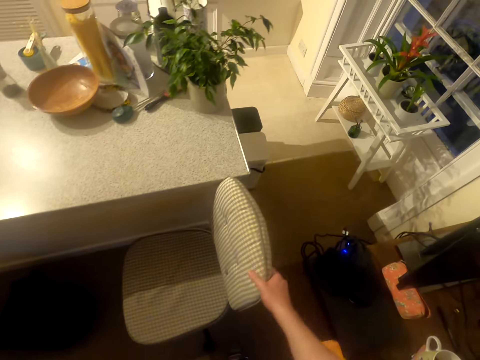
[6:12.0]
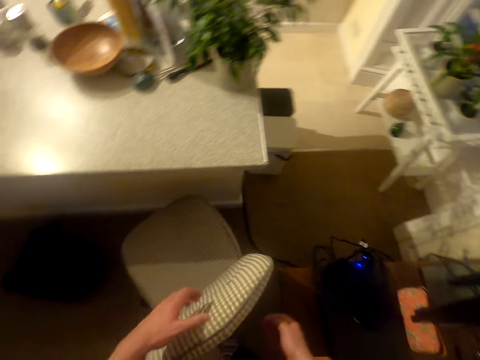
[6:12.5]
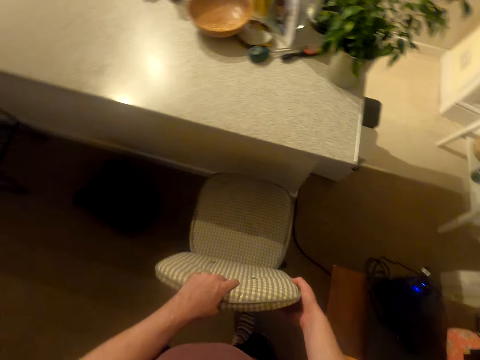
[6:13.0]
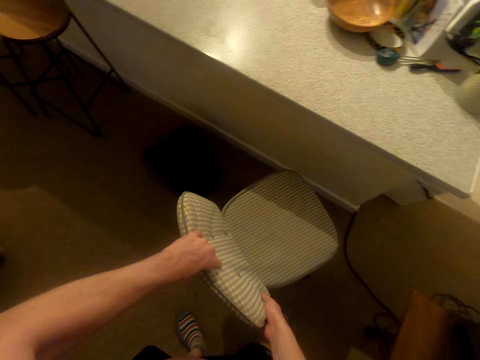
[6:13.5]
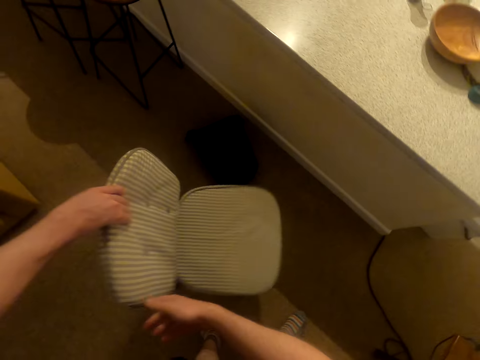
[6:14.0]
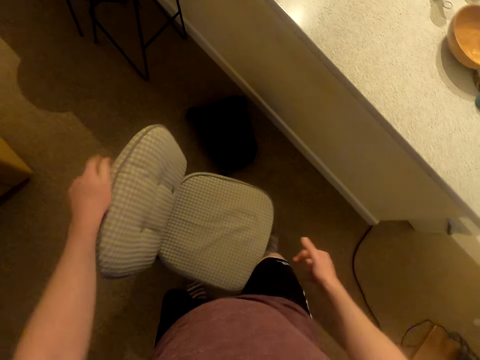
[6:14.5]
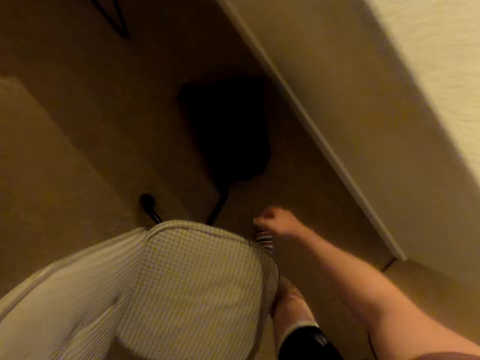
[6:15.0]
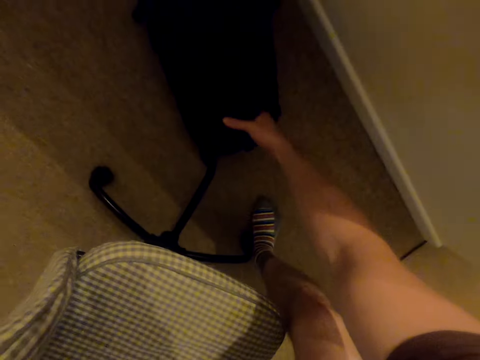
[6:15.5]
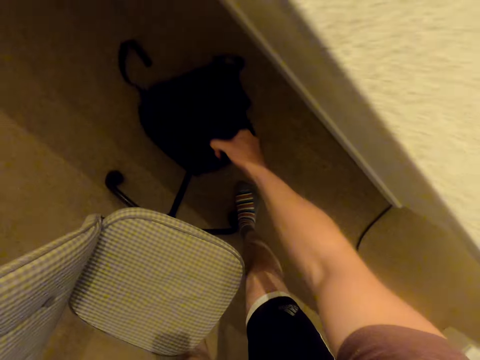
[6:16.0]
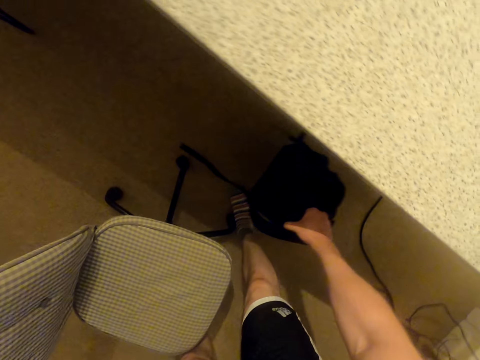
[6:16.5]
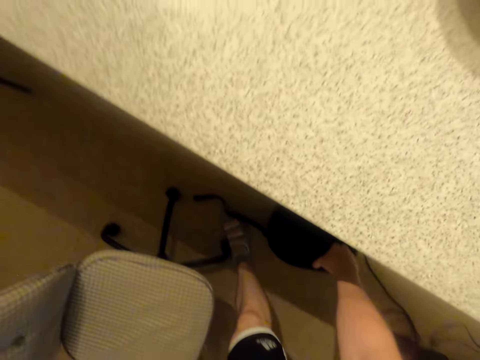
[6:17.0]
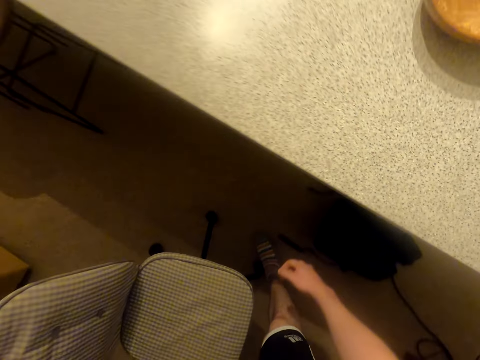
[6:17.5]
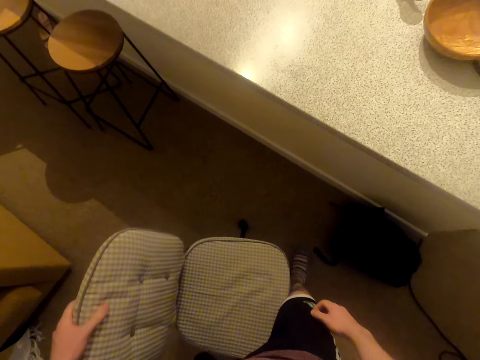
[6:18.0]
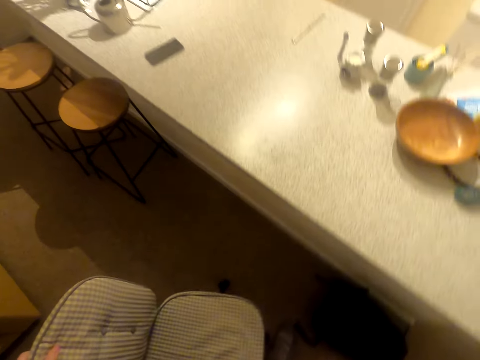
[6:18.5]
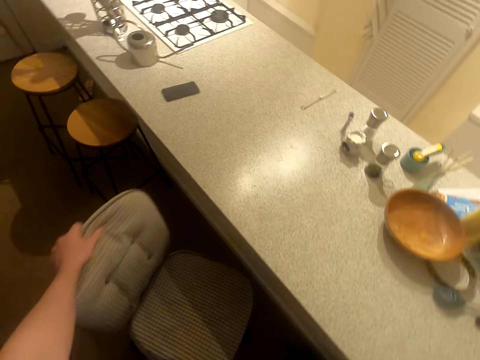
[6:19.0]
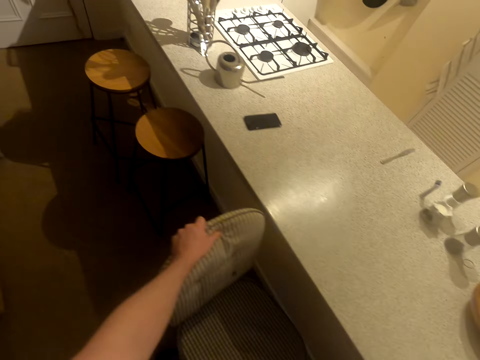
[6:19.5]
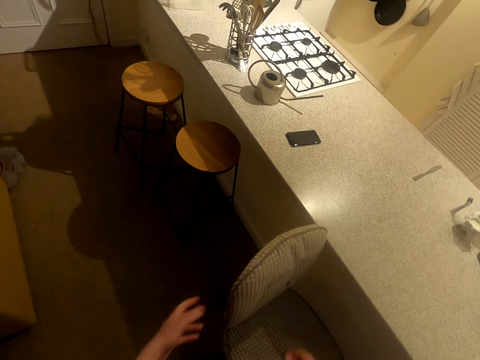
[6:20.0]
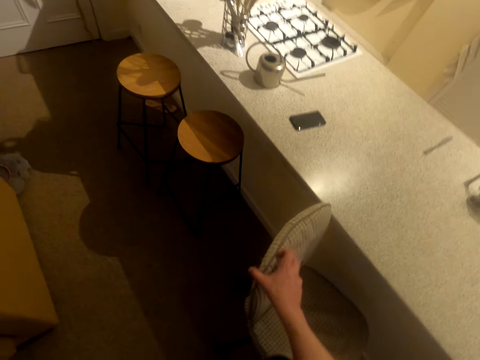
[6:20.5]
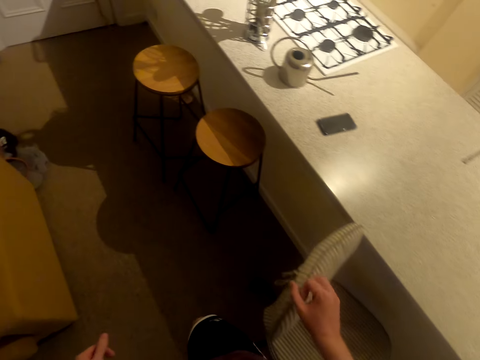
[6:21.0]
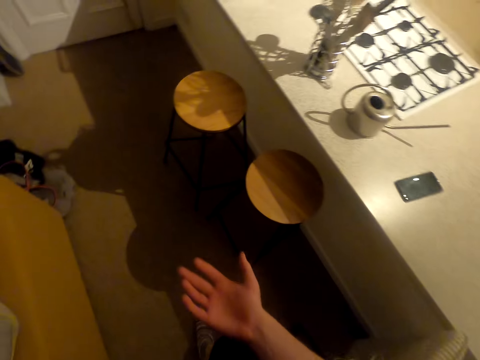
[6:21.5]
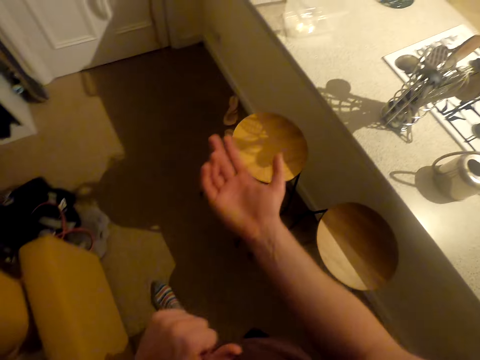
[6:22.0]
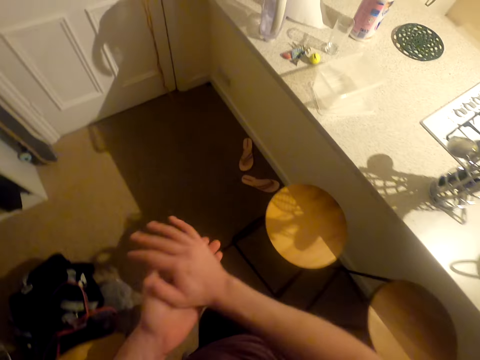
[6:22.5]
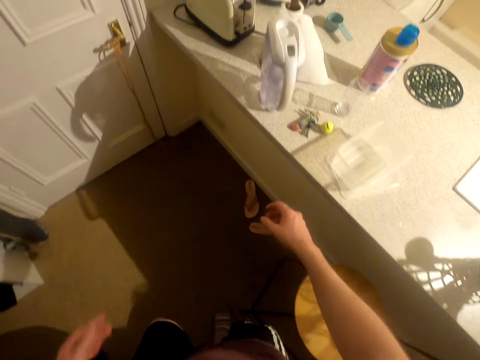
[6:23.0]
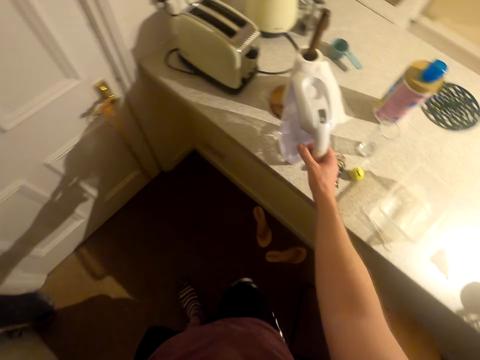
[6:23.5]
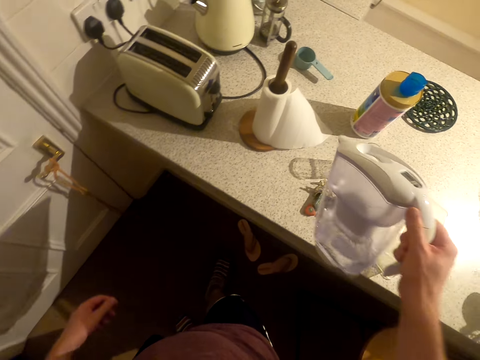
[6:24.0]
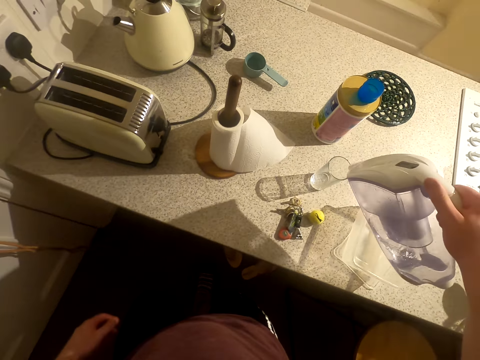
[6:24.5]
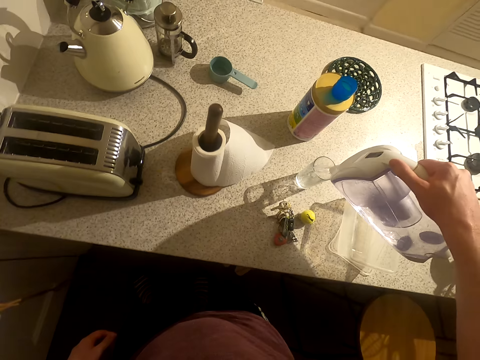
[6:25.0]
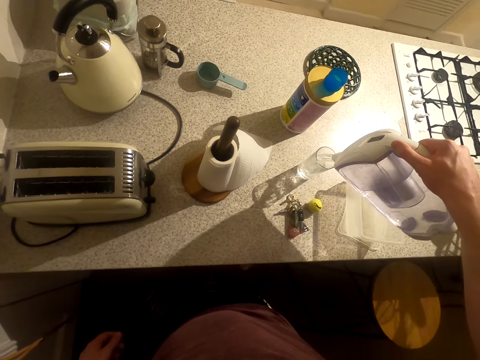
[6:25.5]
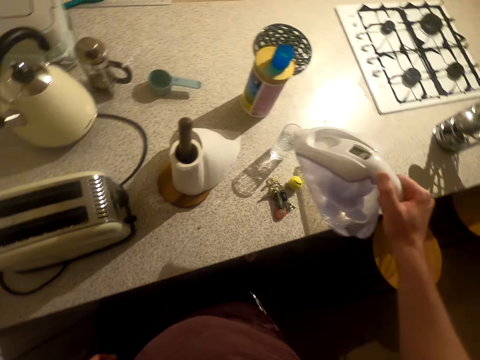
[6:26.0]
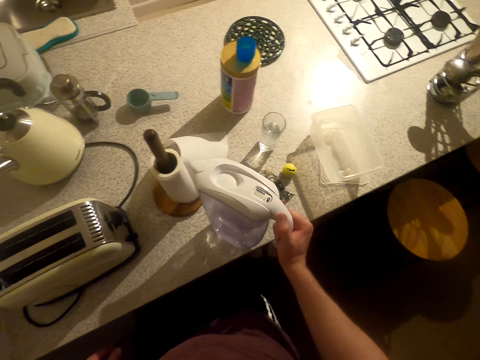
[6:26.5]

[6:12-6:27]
The camera wearer rotates the chair. They push aside the chair. They pick the bag, move aside the bag and drop the bag. They push aside the chair. They walk around. They pick the kettle. They pour water in a glass. They drop the kettle.

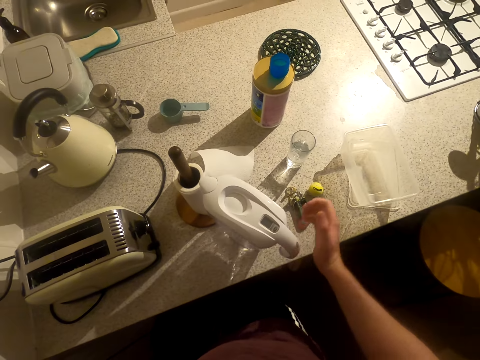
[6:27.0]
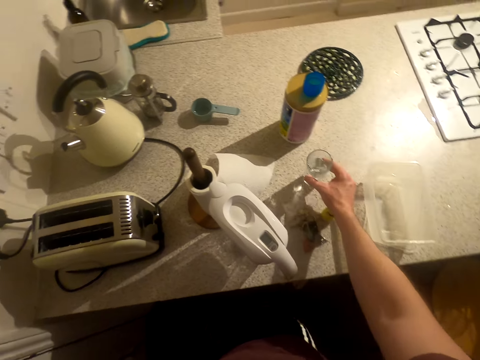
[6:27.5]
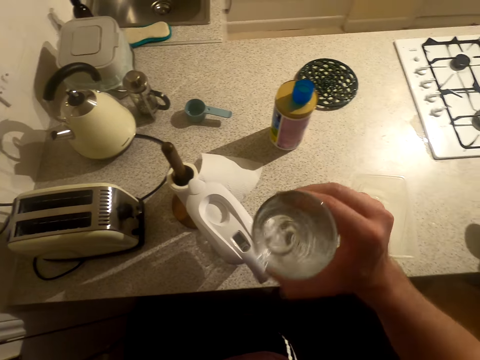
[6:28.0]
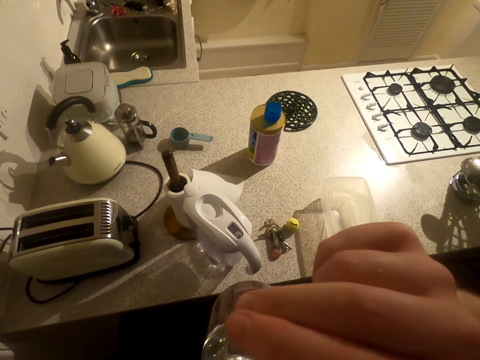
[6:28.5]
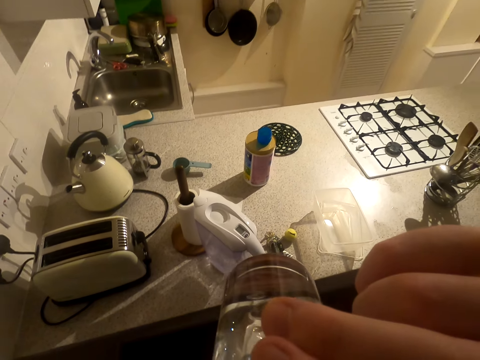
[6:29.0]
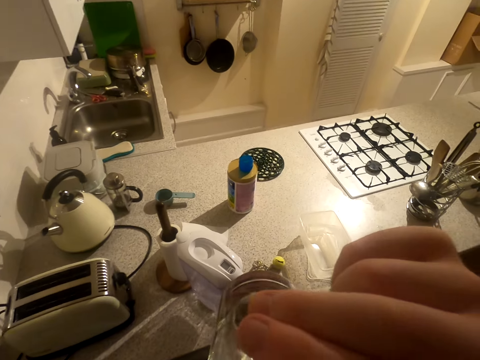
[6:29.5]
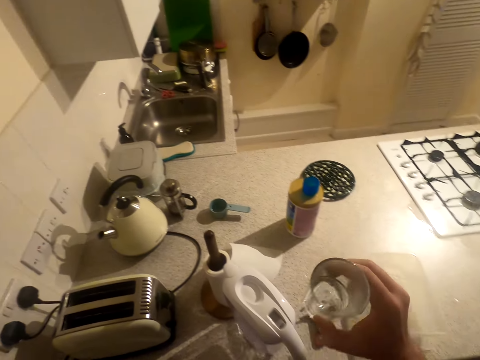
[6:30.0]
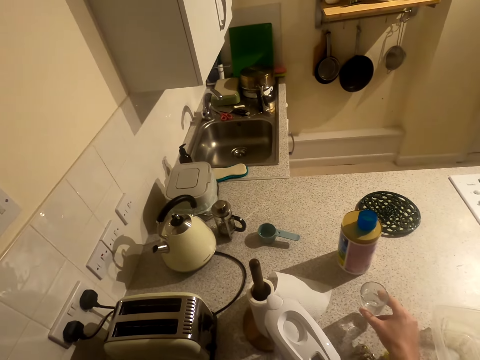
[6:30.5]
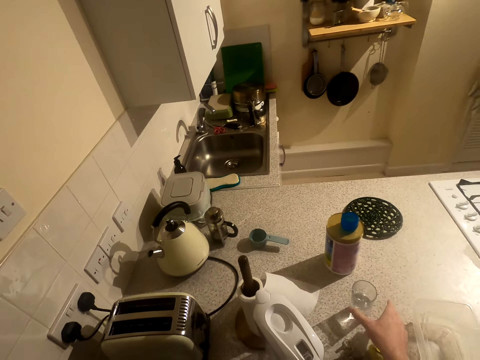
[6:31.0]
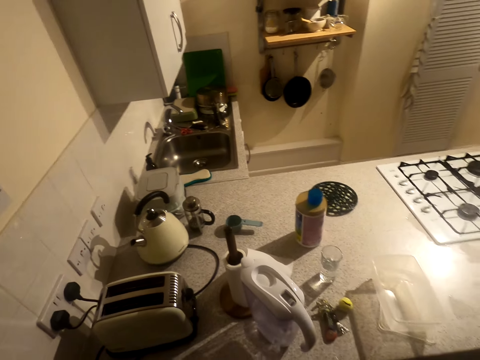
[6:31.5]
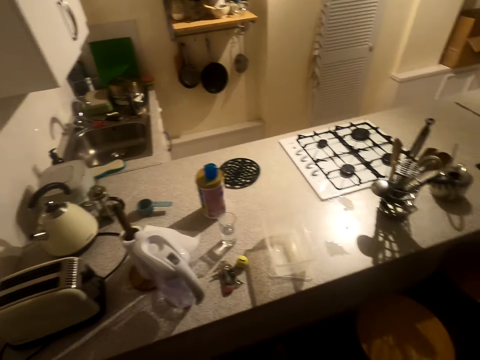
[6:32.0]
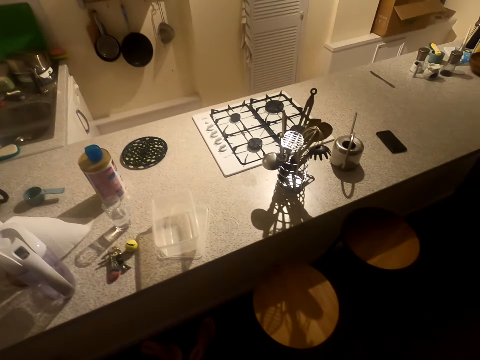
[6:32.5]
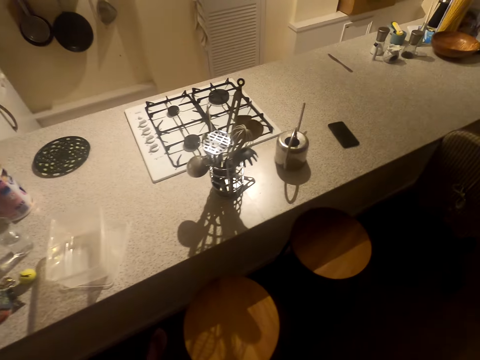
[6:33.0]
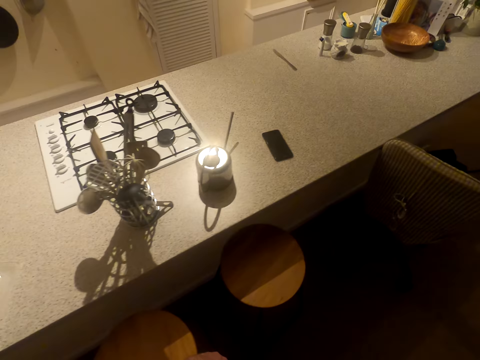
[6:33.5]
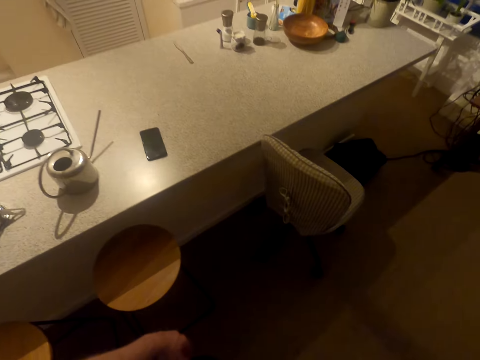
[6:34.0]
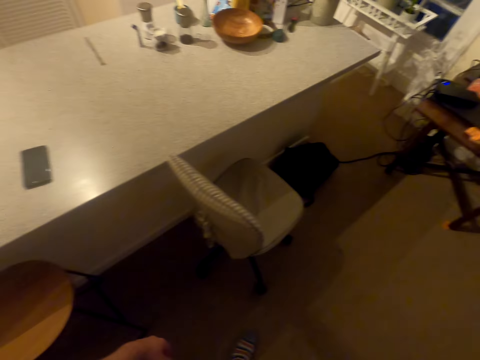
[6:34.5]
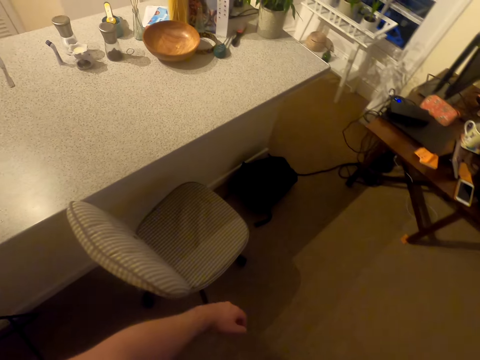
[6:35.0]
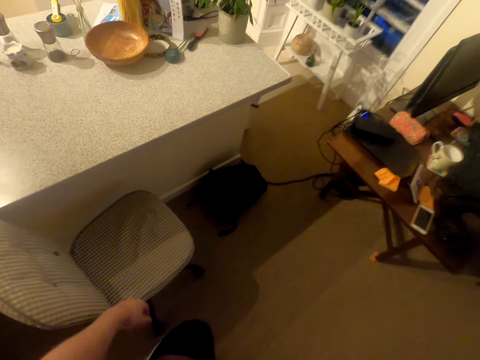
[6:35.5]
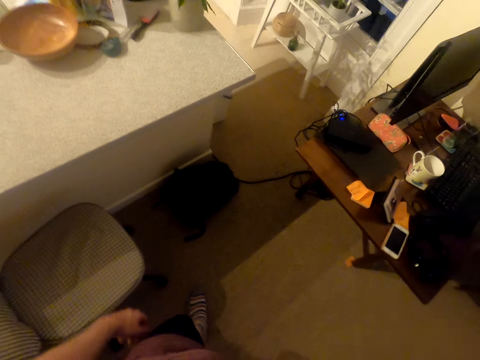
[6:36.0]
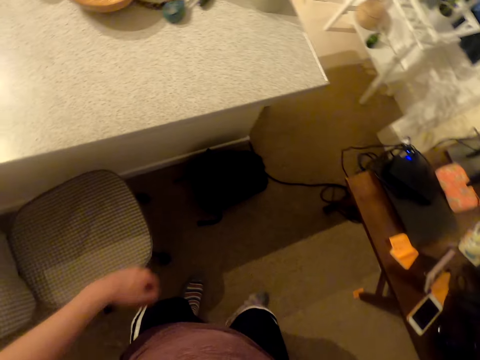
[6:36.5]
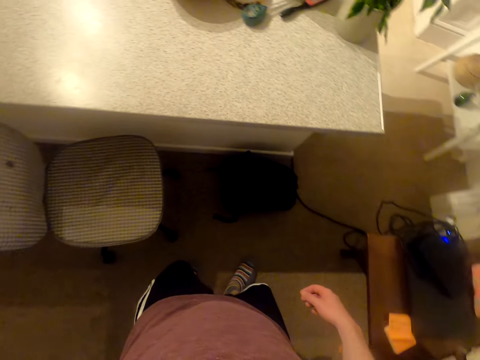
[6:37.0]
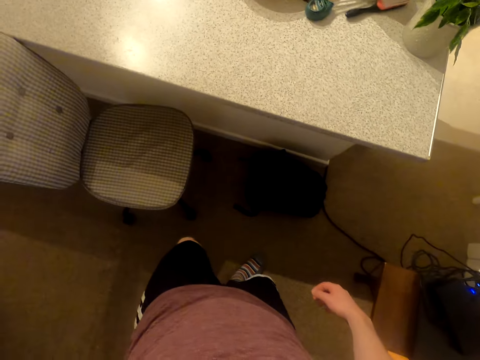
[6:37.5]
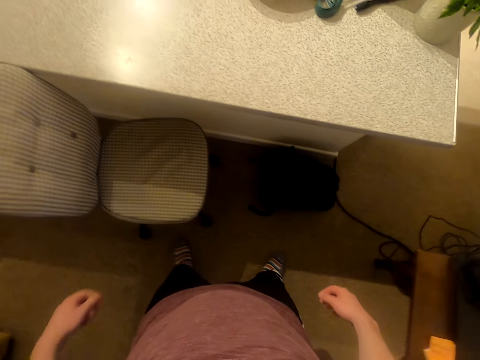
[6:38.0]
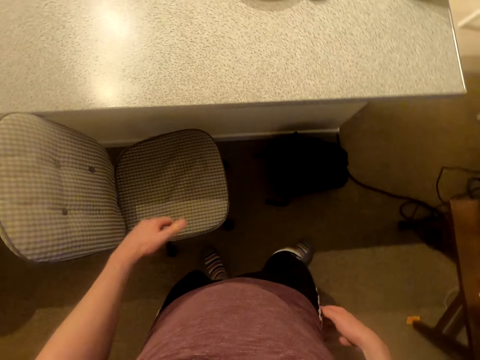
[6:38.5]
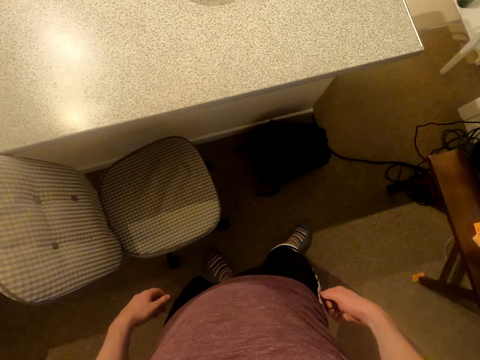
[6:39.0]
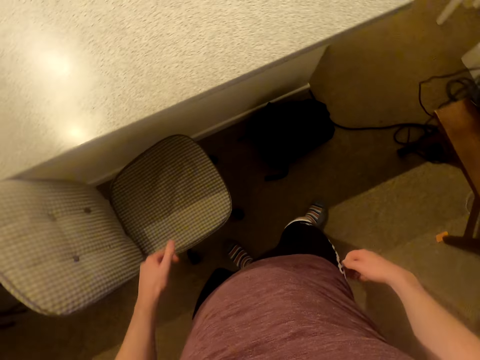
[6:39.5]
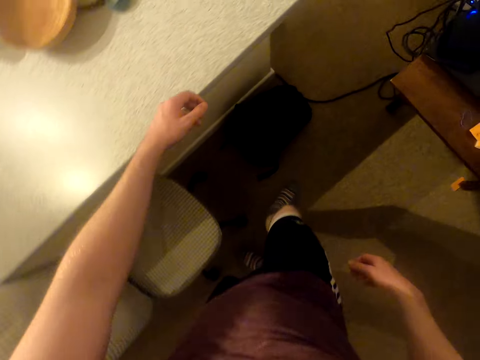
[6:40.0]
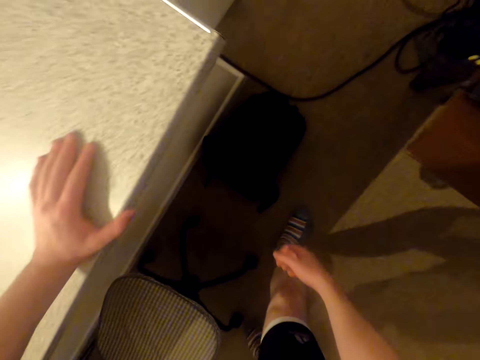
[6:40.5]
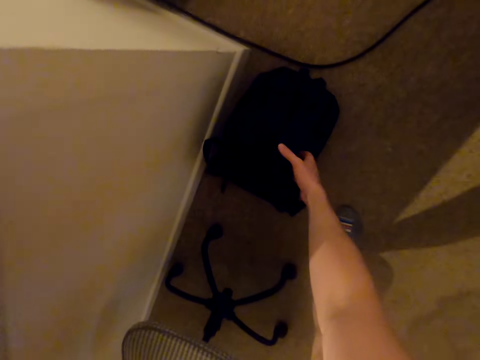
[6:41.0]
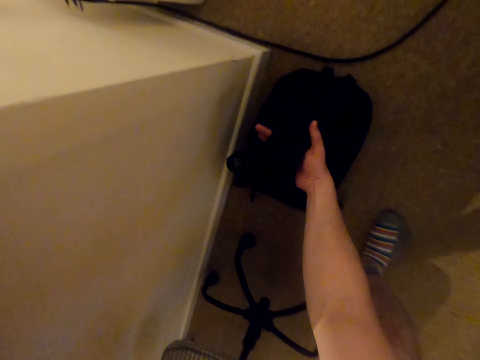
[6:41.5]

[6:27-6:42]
The camera wearer picks the glass of water. They drink water. They put the glass down. They walk around. They pick the bag.
